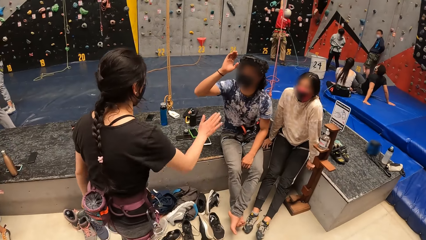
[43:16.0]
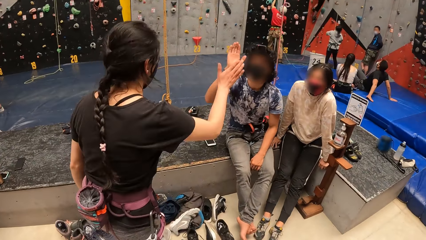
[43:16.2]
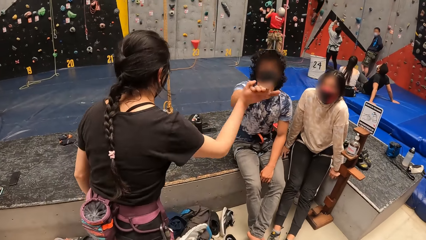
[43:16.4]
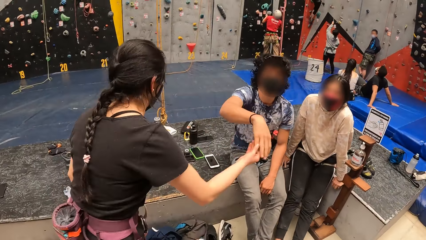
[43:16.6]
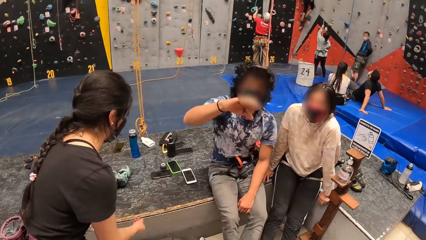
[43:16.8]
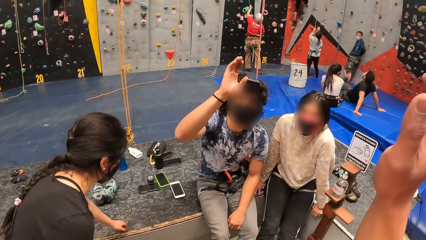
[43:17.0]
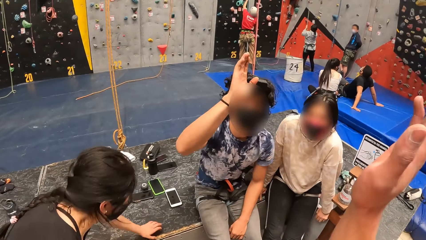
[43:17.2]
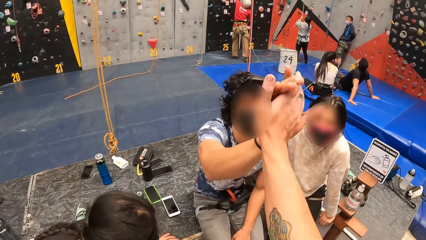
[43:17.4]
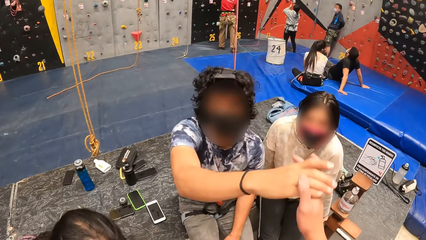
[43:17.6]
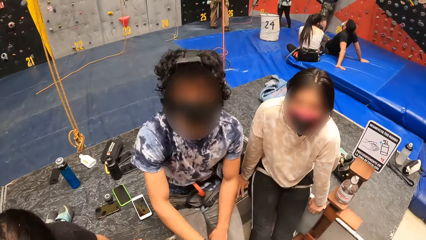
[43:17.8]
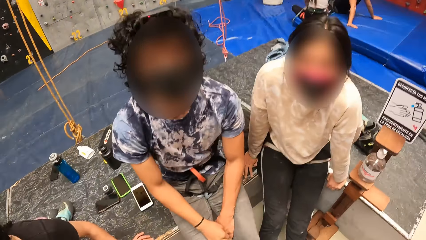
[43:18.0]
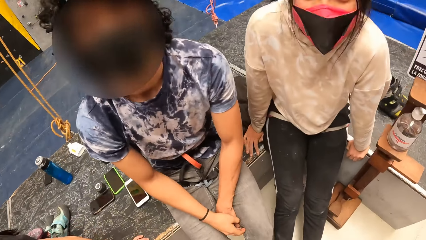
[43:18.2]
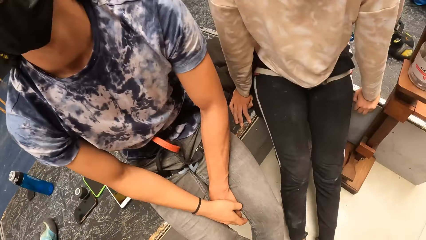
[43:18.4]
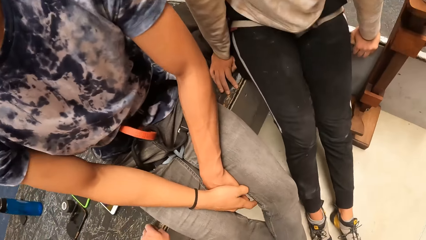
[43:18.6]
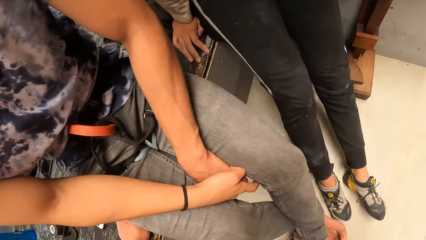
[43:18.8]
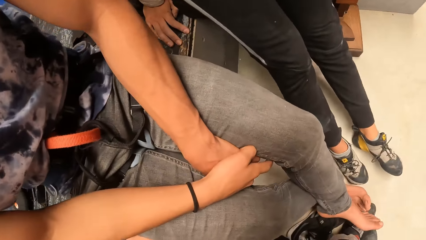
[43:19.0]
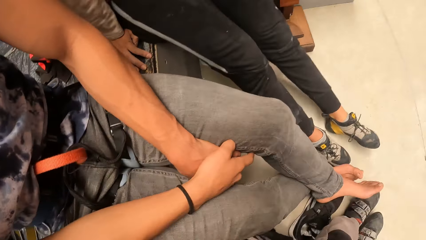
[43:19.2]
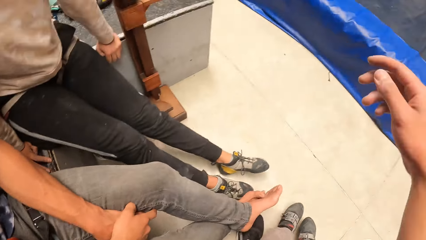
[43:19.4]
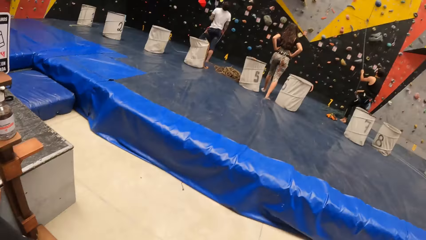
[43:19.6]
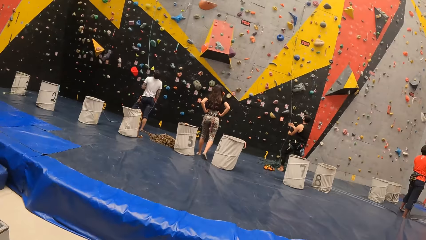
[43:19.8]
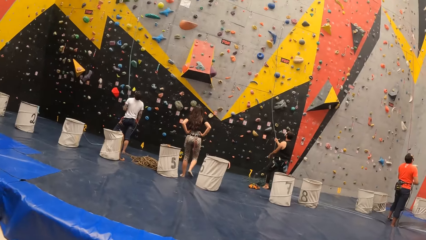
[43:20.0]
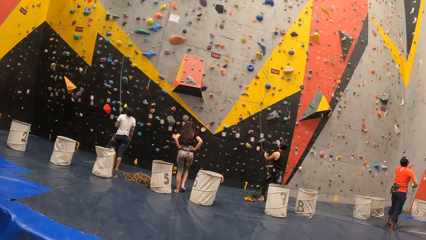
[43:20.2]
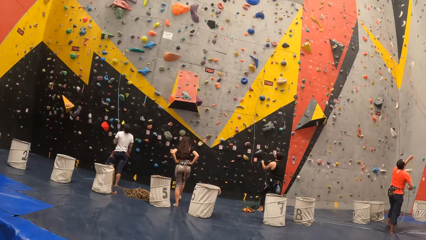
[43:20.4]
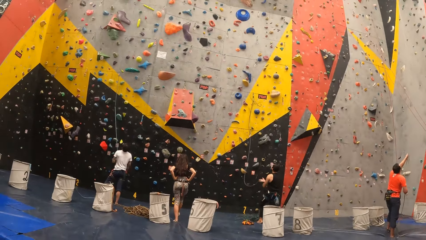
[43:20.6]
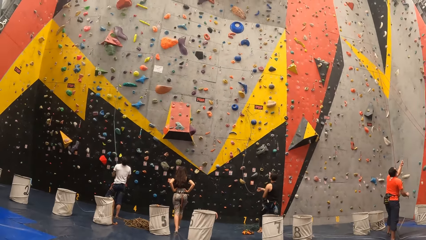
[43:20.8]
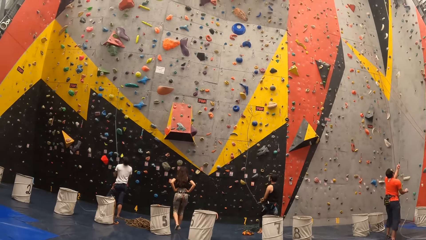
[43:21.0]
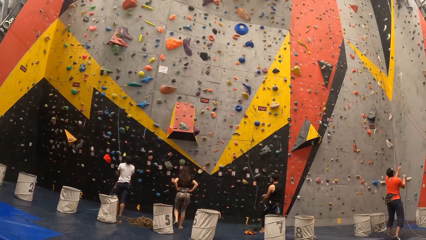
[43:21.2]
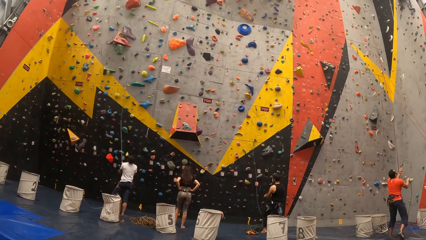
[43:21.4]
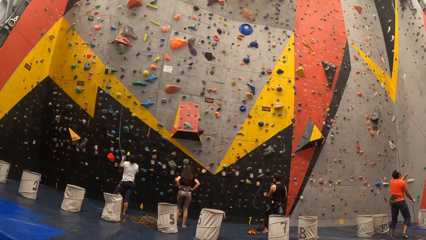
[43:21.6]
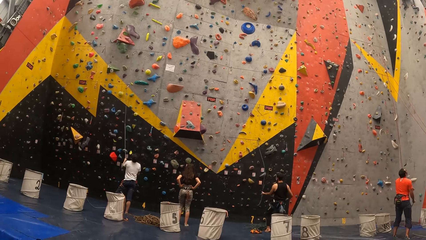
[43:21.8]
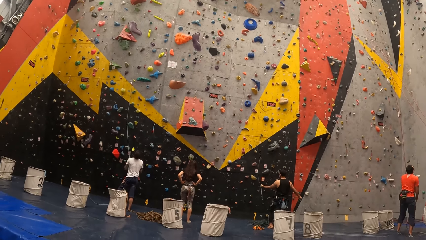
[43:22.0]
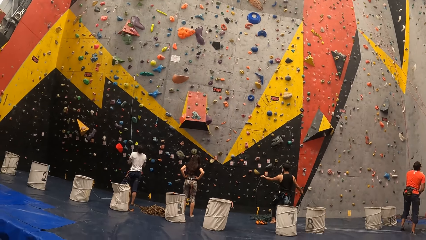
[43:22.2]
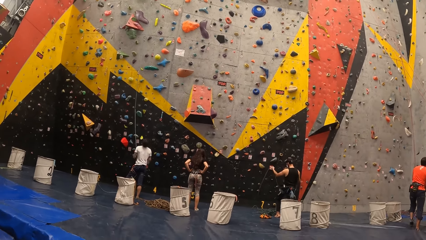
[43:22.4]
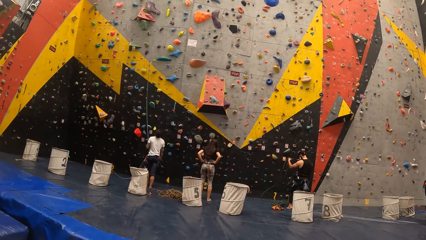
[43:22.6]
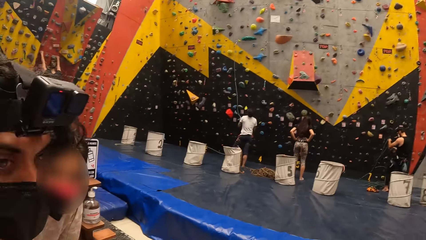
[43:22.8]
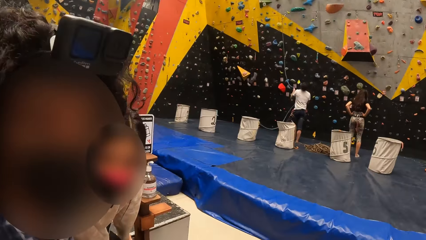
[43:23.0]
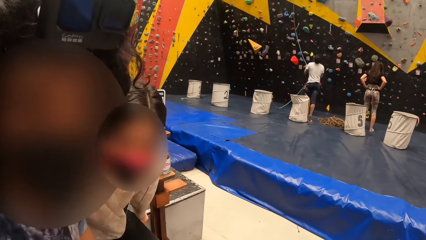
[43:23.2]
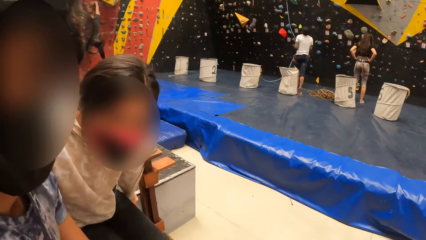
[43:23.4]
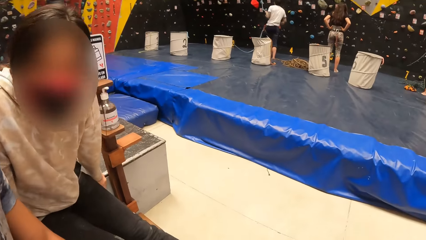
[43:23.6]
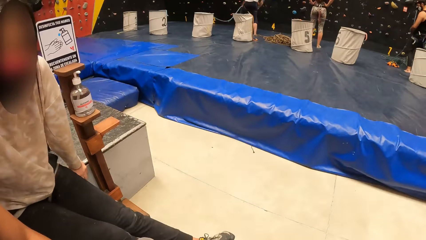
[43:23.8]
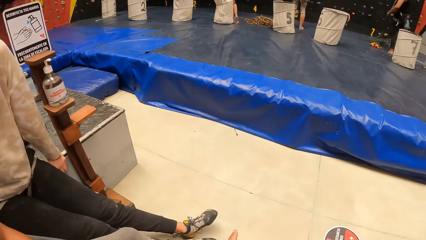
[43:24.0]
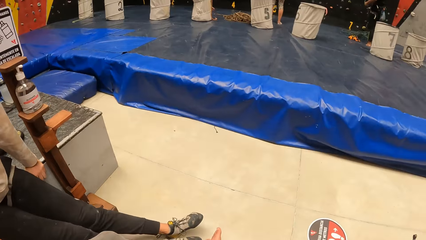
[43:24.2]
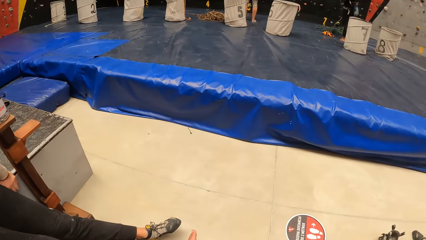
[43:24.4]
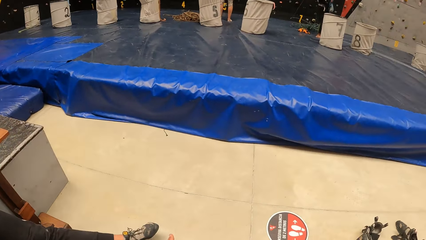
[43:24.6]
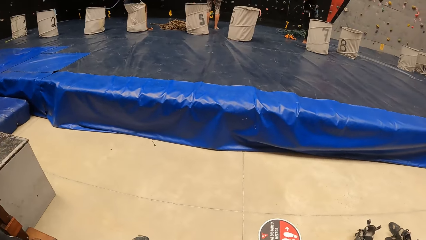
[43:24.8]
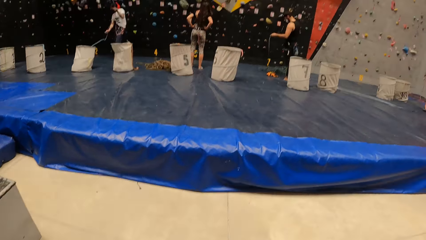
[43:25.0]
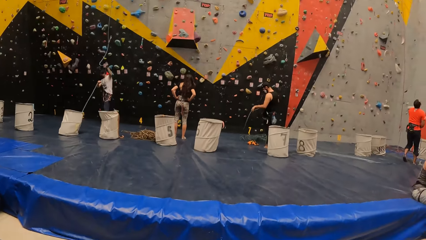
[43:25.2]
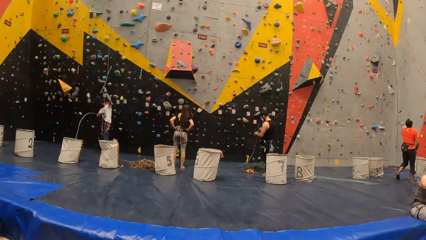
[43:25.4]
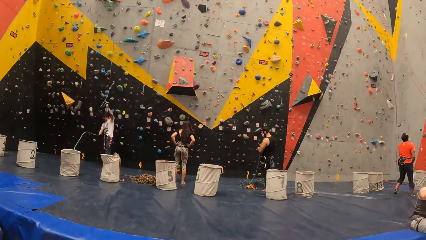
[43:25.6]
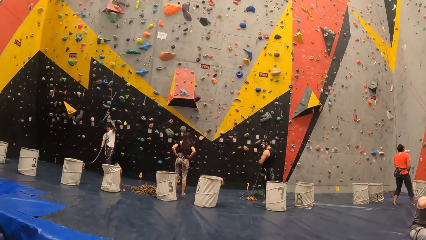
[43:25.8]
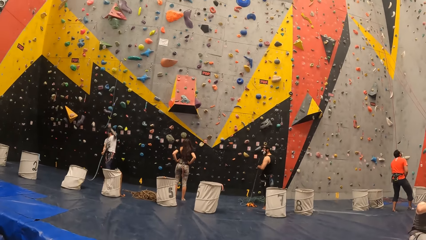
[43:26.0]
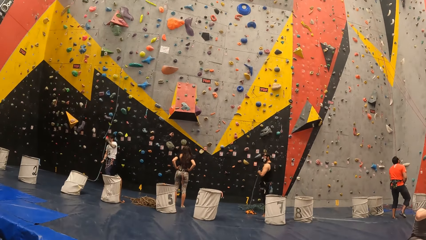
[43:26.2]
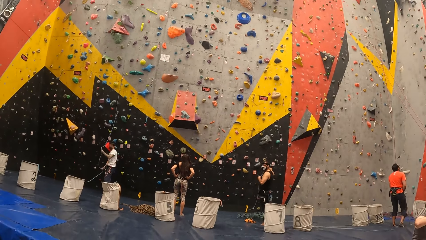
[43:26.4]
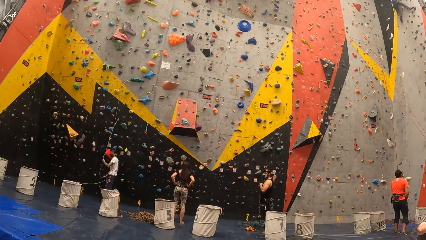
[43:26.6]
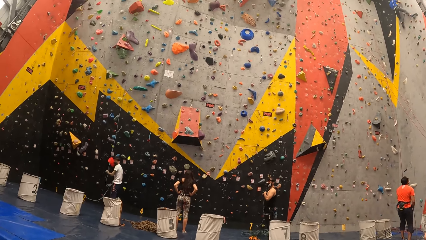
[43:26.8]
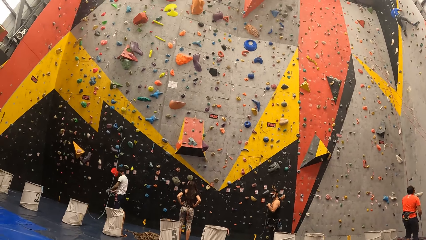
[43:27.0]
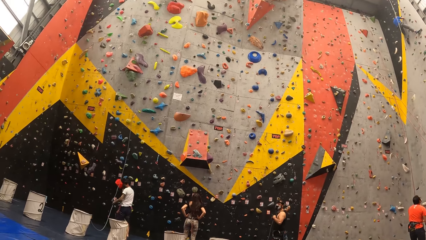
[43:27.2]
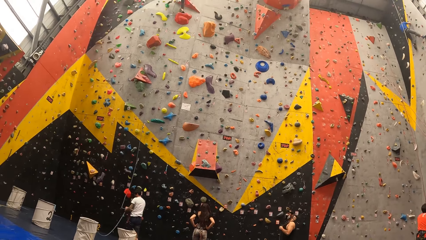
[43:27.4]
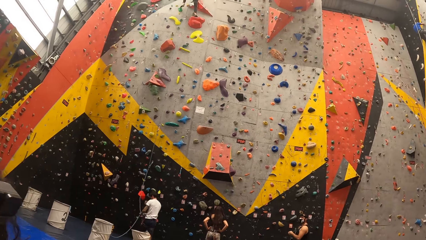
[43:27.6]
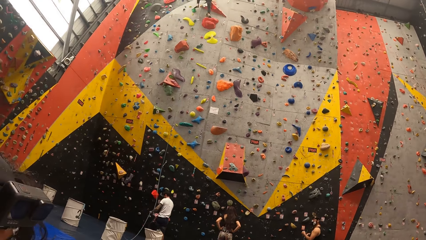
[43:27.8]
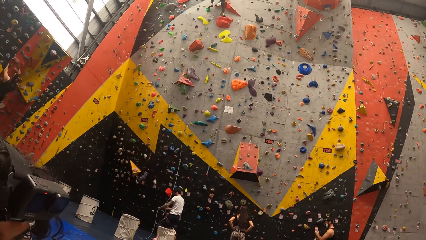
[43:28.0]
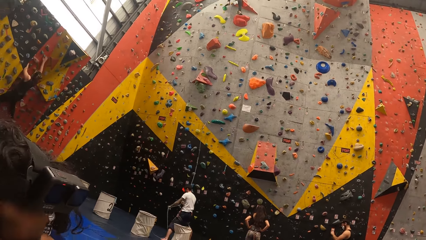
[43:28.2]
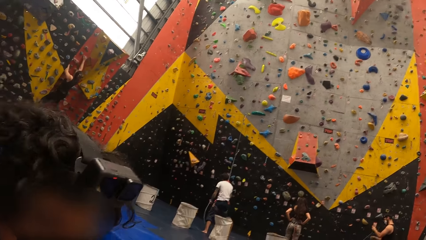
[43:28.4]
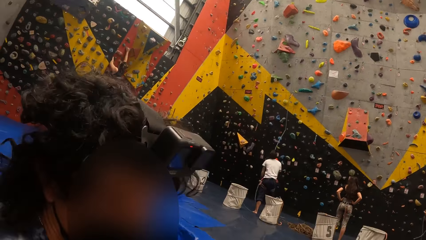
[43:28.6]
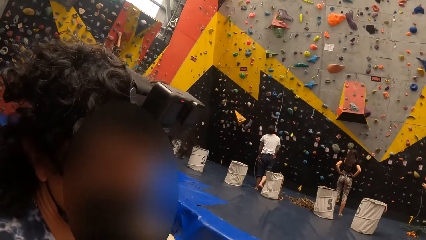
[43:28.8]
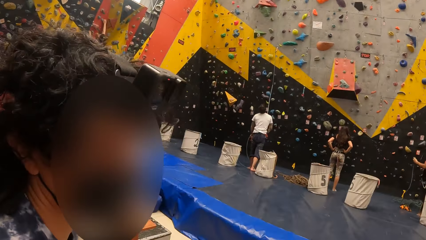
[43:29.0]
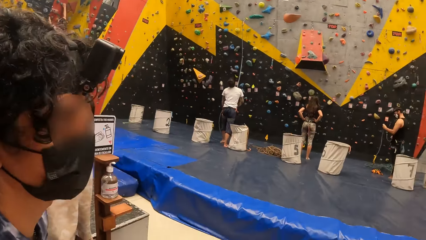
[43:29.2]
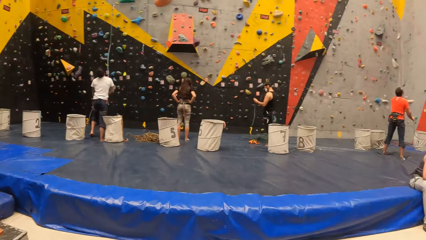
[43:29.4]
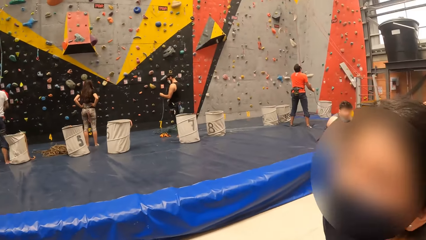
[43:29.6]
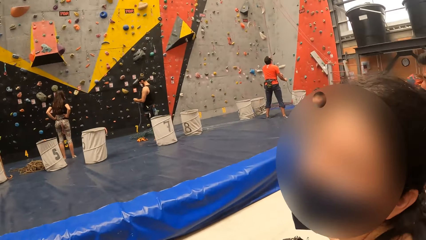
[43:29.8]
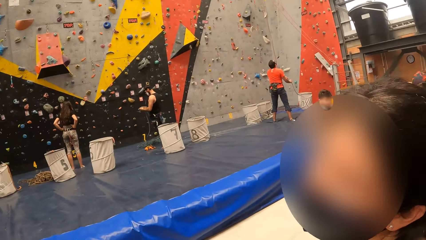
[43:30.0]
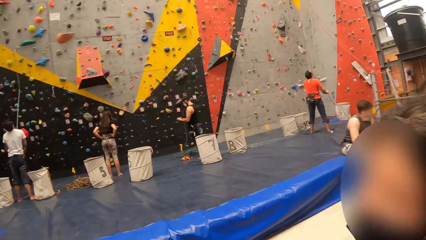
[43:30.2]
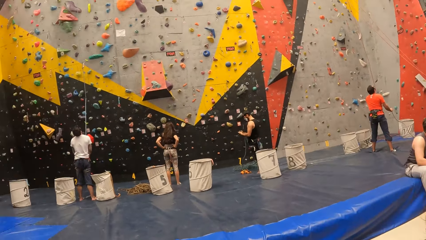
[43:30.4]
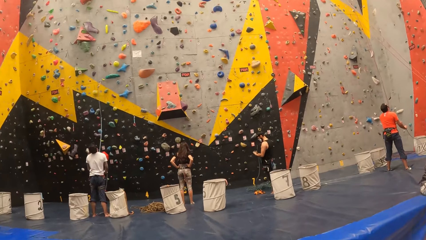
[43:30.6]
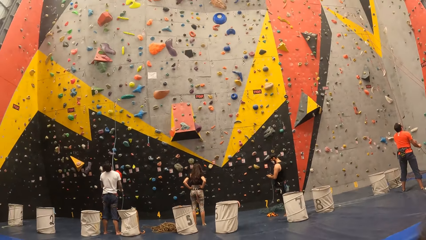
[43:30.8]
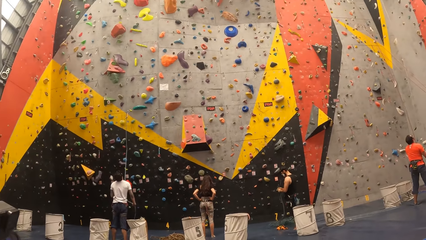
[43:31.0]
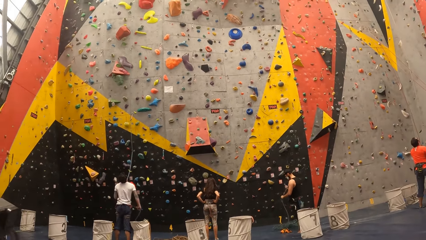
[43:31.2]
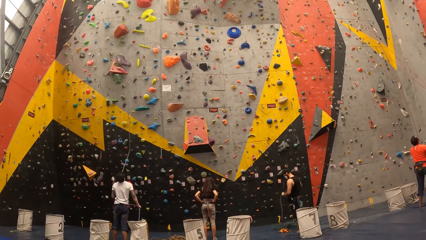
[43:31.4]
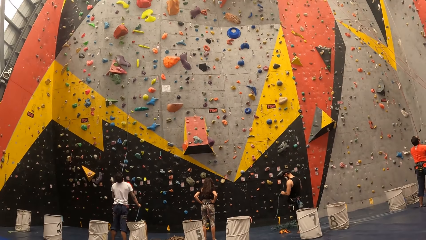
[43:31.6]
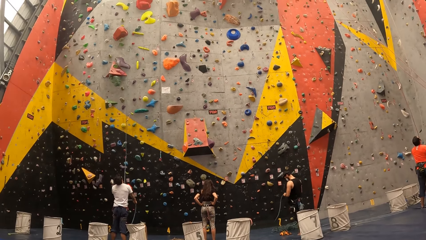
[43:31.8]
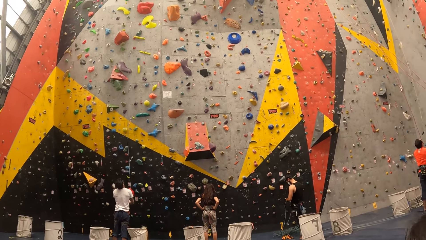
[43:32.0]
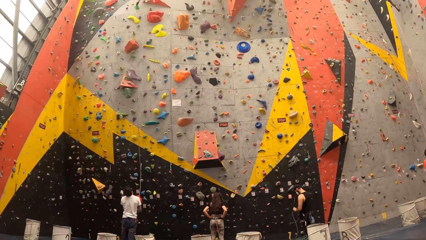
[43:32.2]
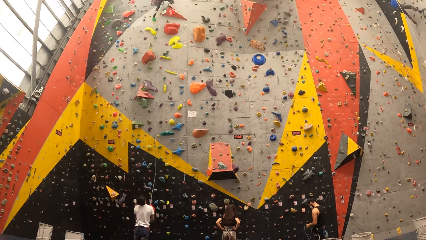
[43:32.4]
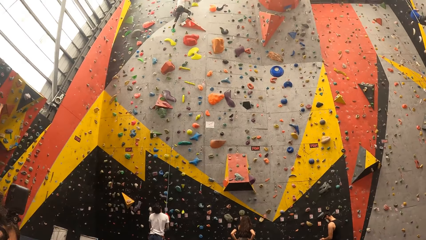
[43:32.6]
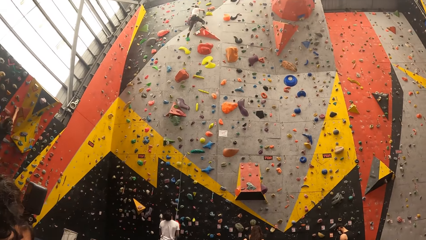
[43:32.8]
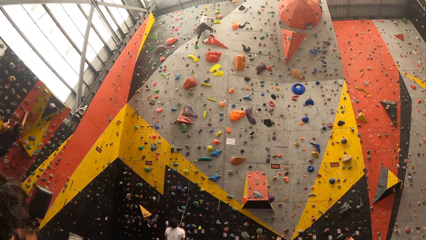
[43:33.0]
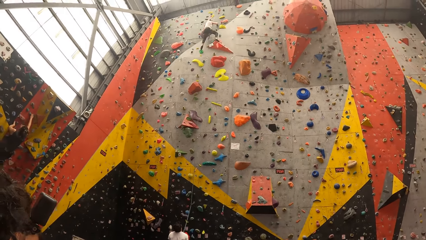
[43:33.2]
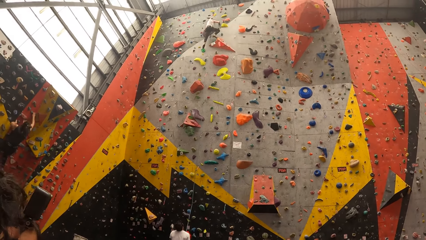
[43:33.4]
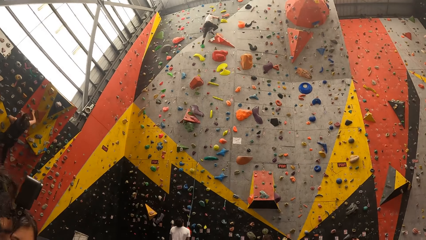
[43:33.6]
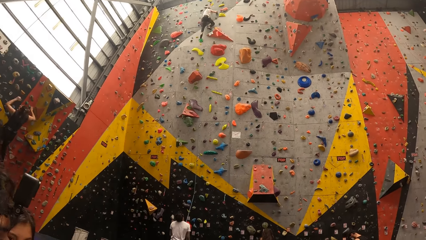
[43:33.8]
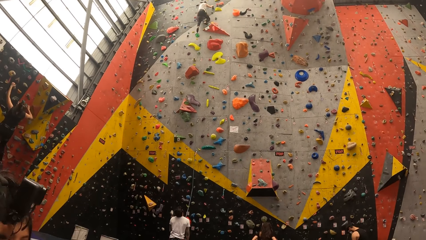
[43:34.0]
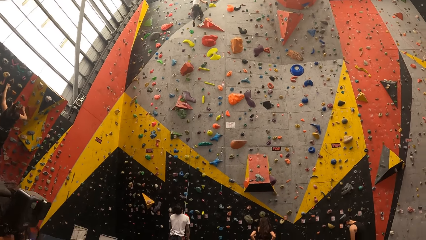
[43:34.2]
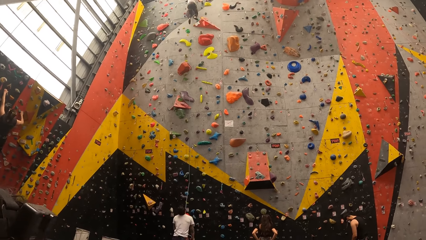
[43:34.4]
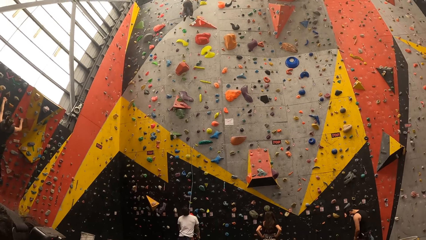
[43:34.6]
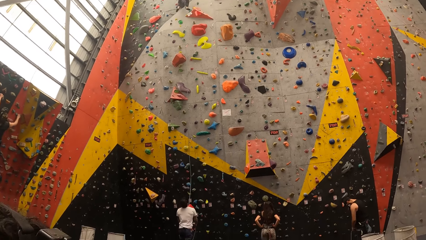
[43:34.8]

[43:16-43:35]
A man greets another man. The camera wearer greets the other man. A woman sits. The camera wearer stretches the hand and looks around the room. A third man looks at the wall. The first man looks at the wall. A fourth man holds the rope. The camera wearer looks around the room. The third man looks at the wall. The first man looks at the wall. The fourth man holds the rope. The camera wearer looks around the room.
